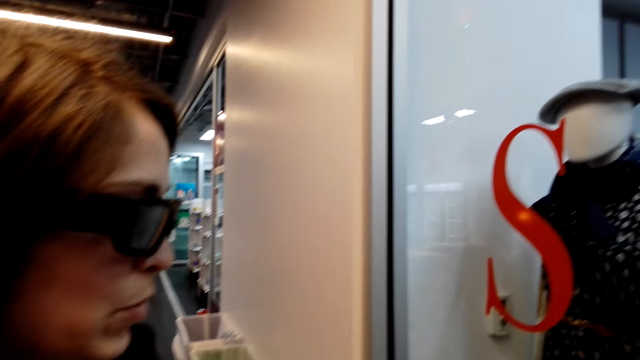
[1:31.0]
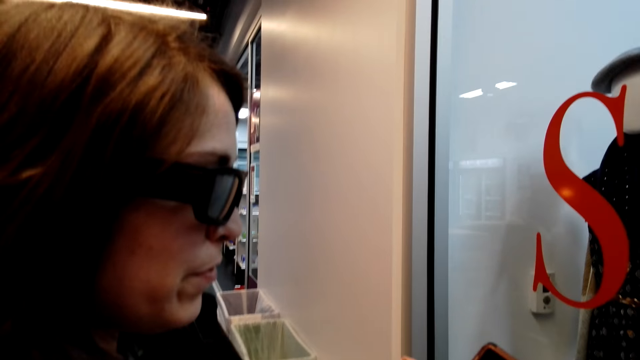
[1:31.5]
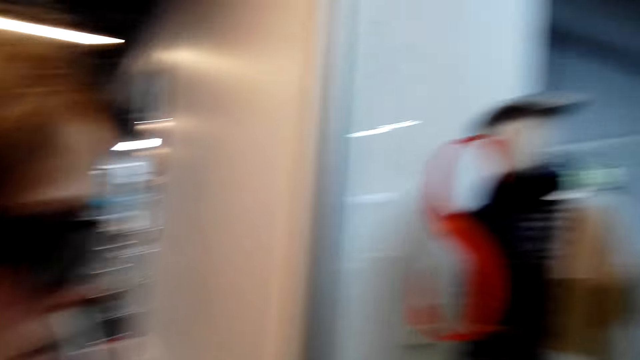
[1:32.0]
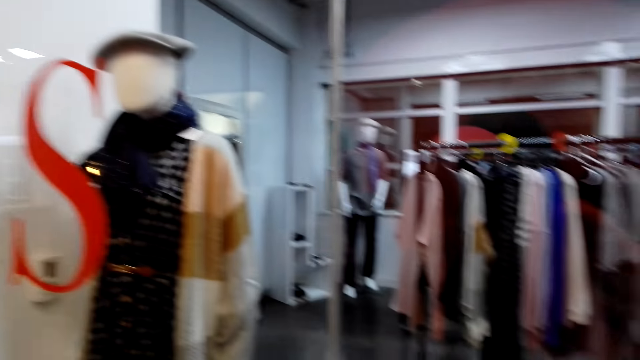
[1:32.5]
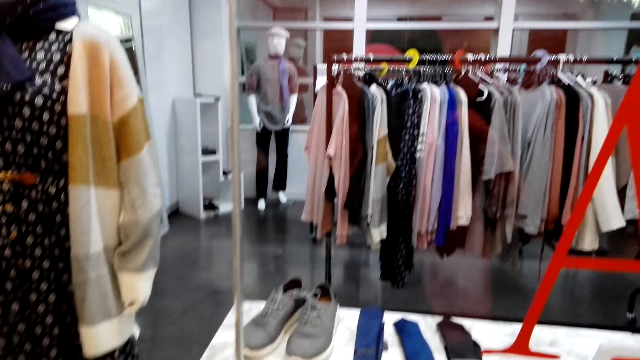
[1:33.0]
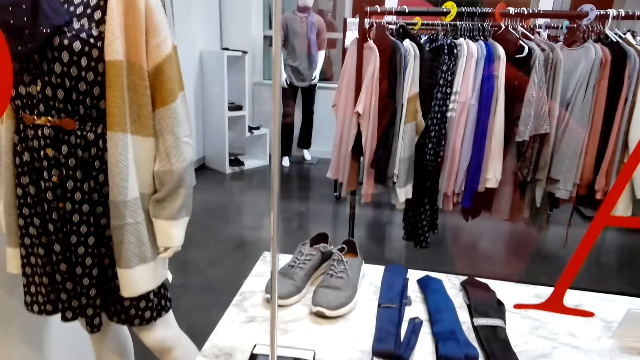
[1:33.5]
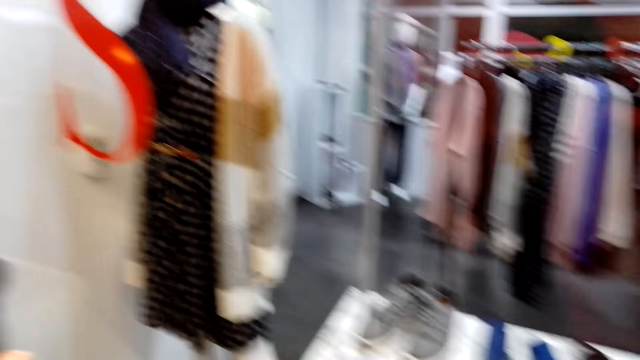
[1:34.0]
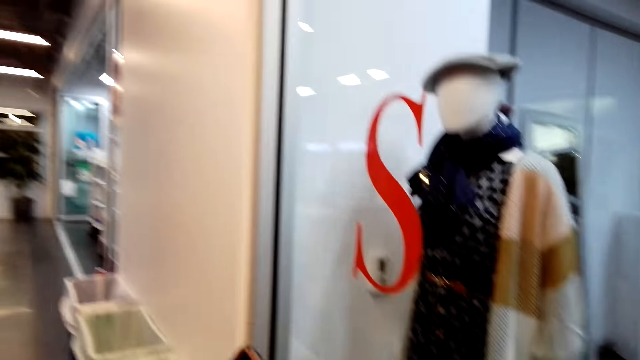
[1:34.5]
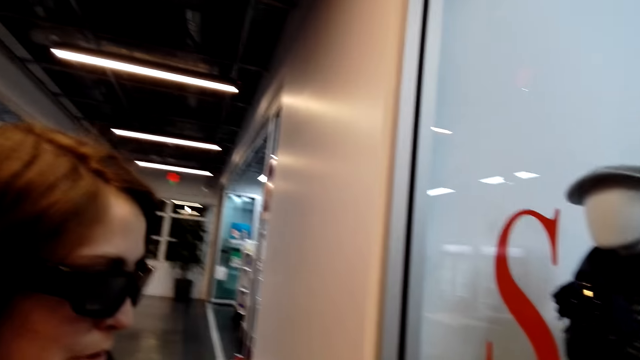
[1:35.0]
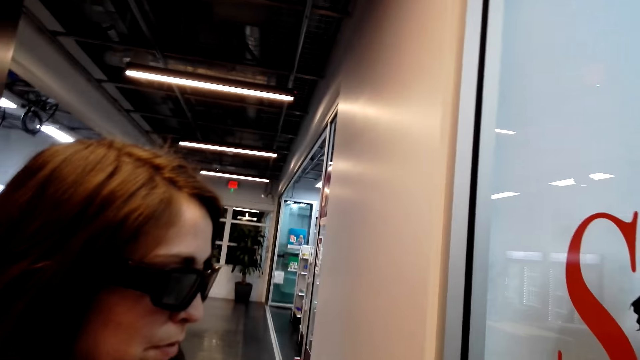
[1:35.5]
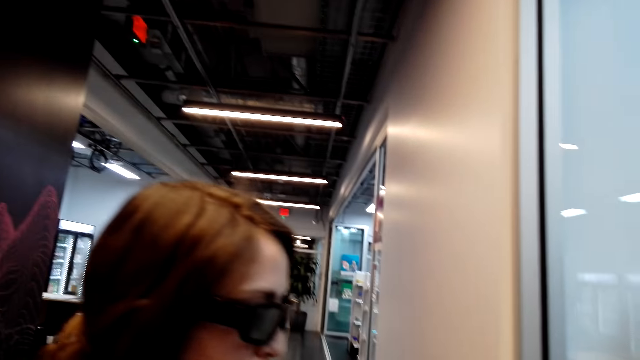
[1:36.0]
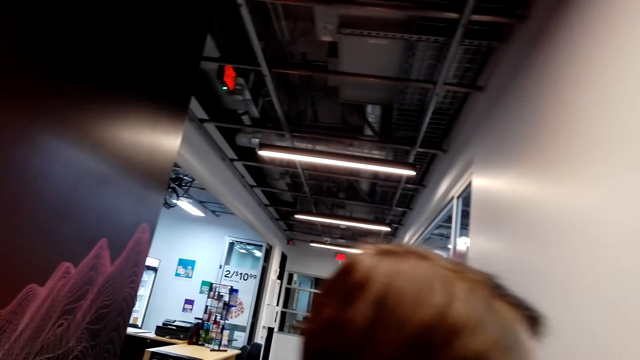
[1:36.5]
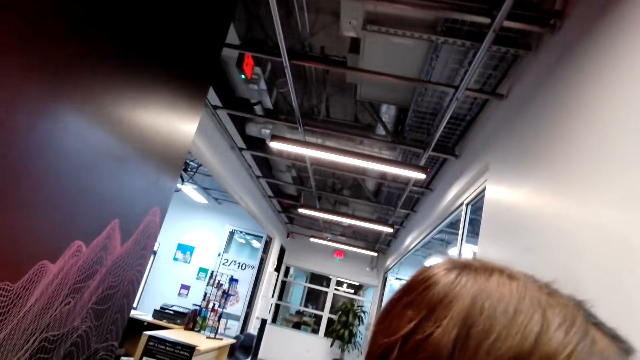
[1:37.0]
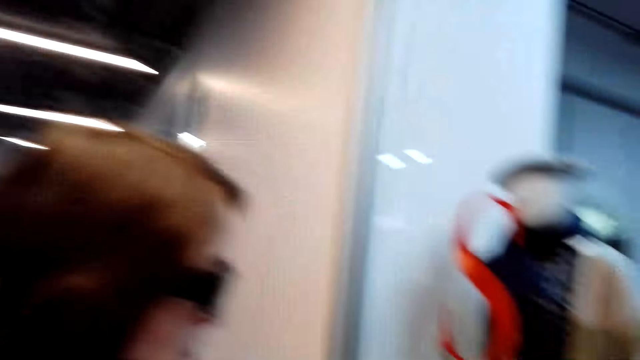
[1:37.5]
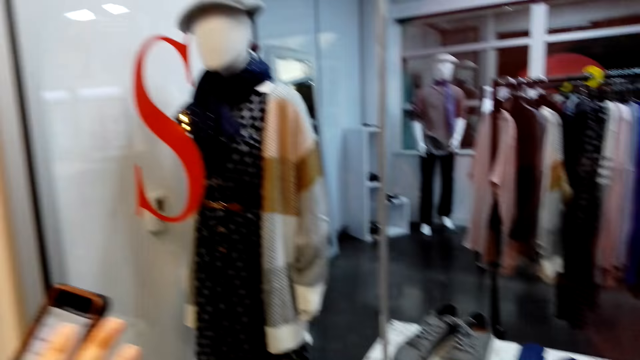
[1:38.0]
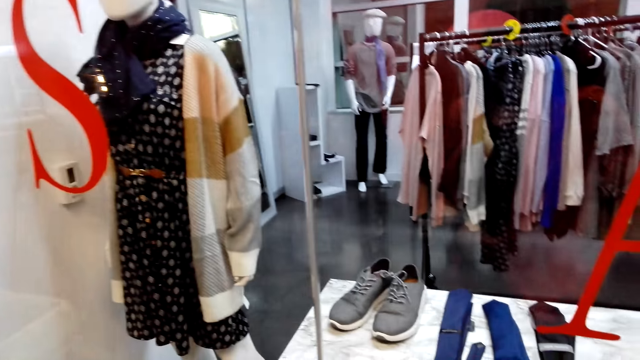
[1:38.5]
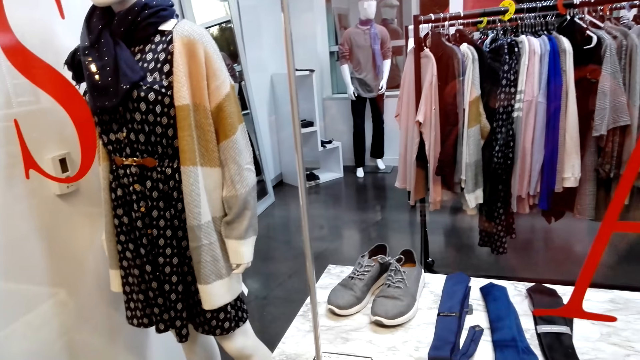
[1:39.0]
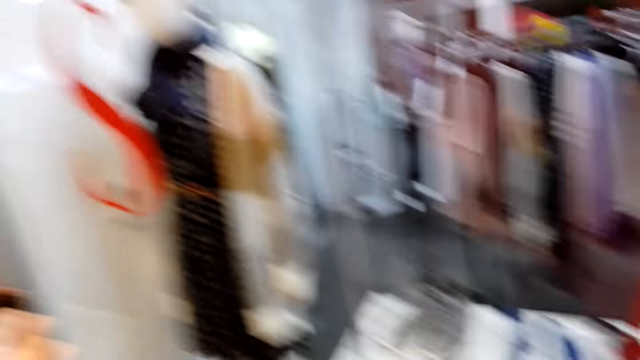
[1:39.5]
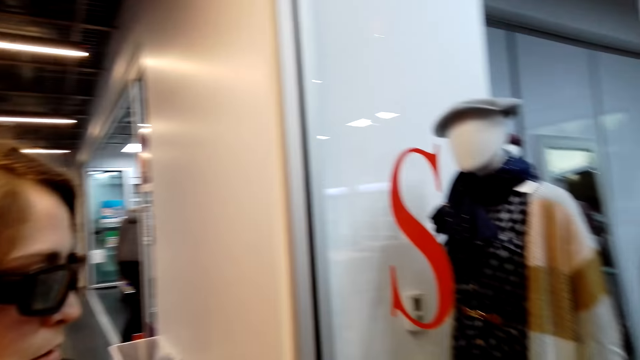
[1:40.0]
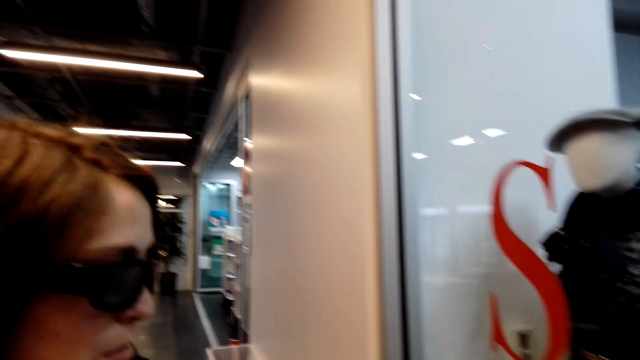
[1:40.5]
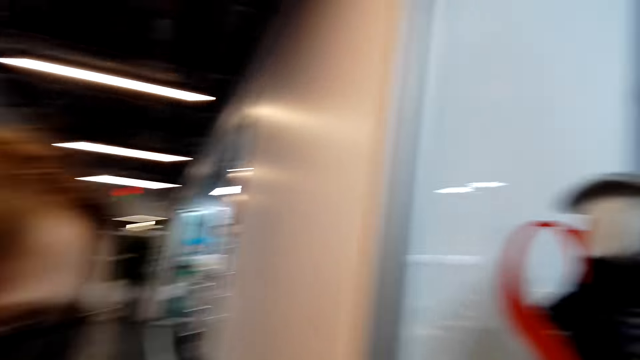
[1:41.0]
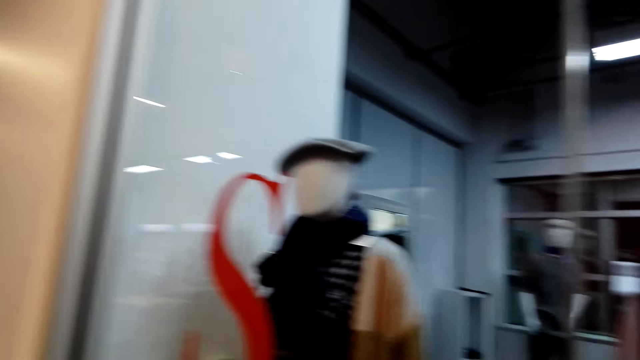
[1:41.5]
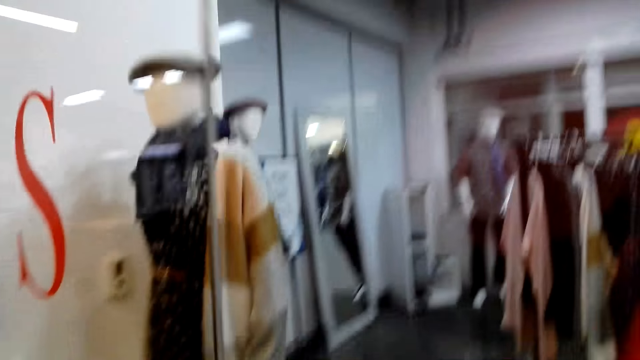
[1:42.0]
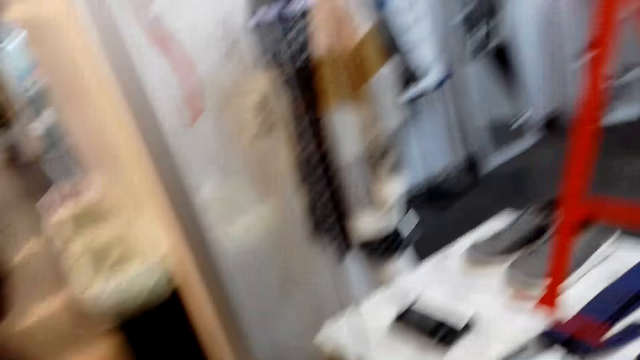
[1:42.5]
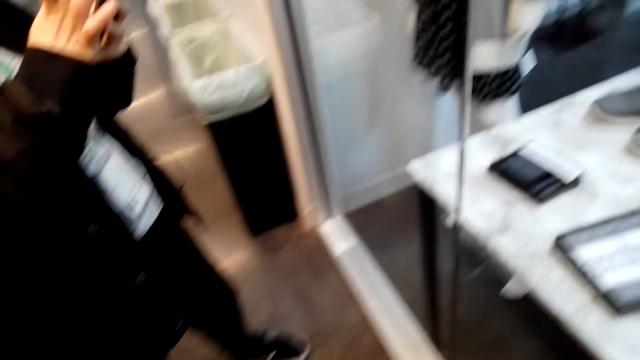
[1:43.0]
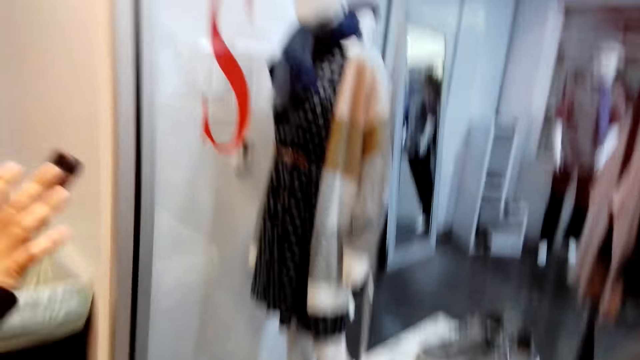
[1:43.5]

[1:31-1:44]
The camera wearer looks at the clothes store. A woman scrolls the phone. The camera wearer looks at the woman. They converse with the woman. They look at the clothes store. They look at the woman. They look at the clothes store.

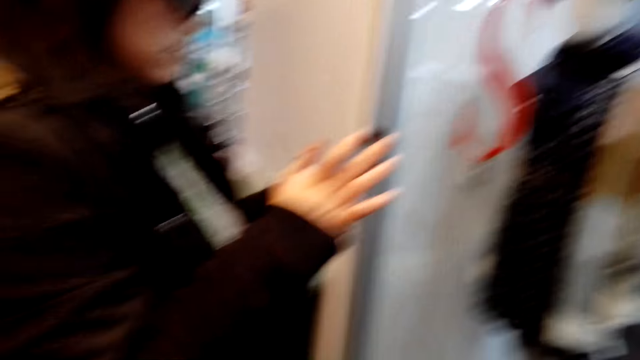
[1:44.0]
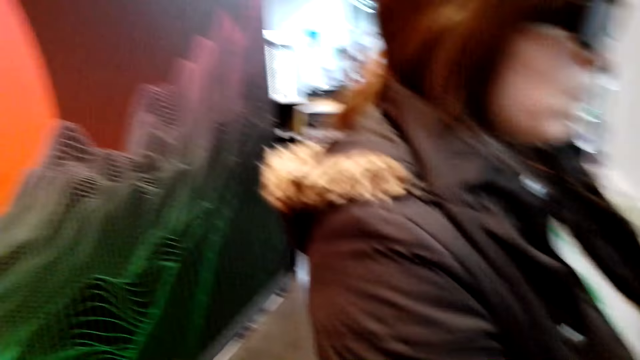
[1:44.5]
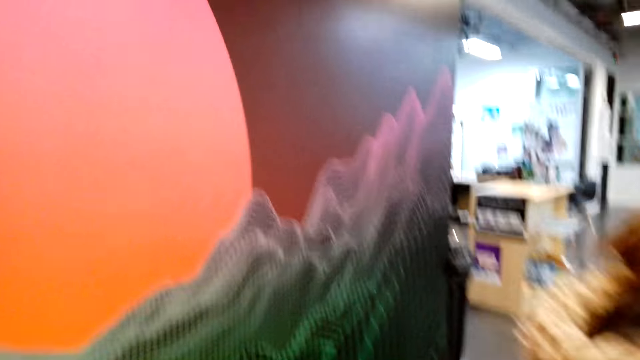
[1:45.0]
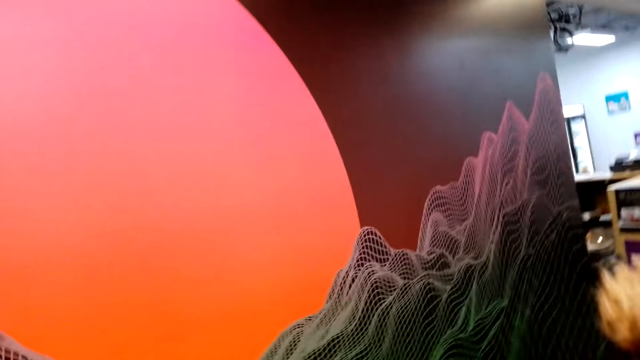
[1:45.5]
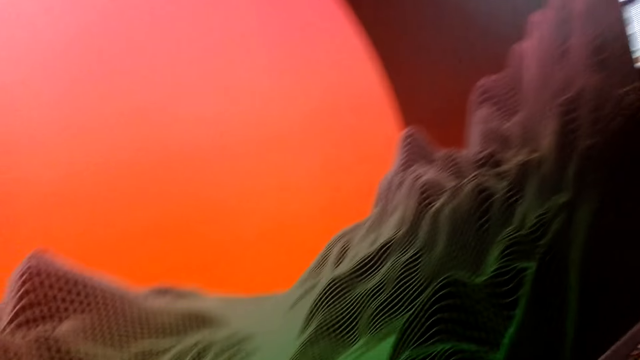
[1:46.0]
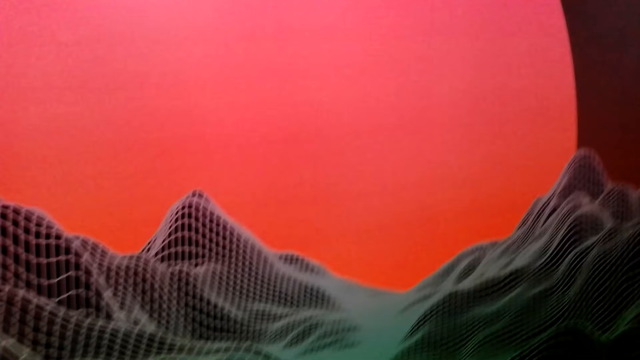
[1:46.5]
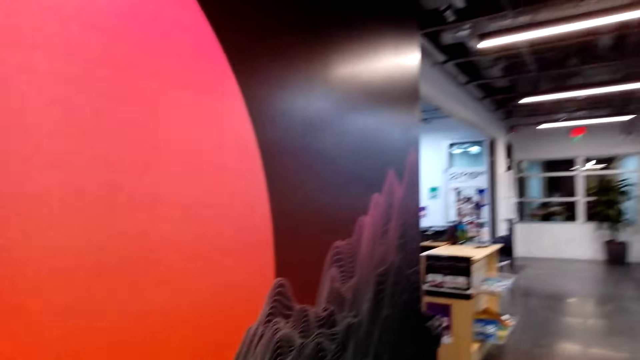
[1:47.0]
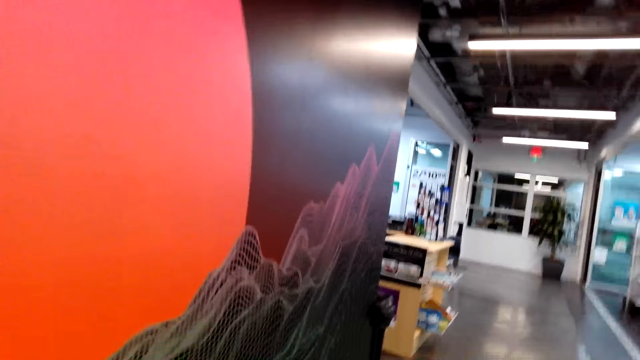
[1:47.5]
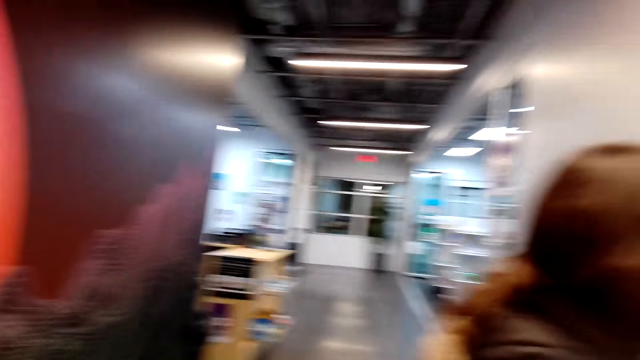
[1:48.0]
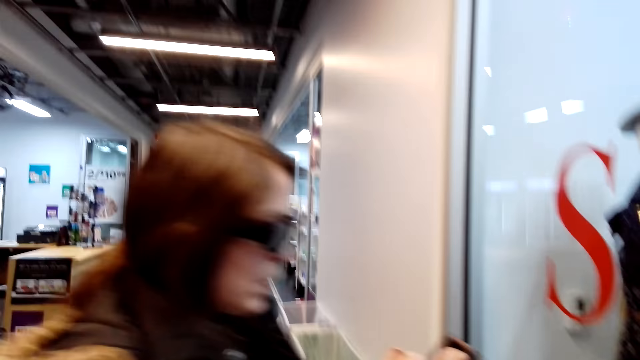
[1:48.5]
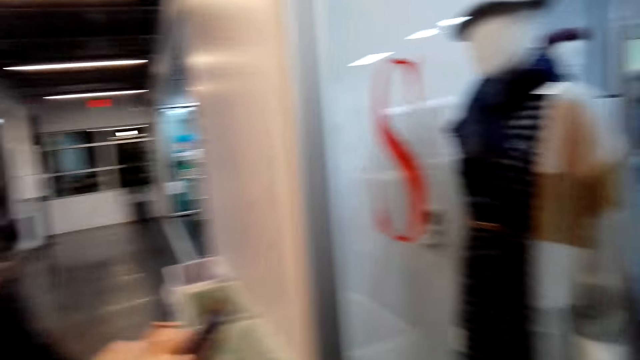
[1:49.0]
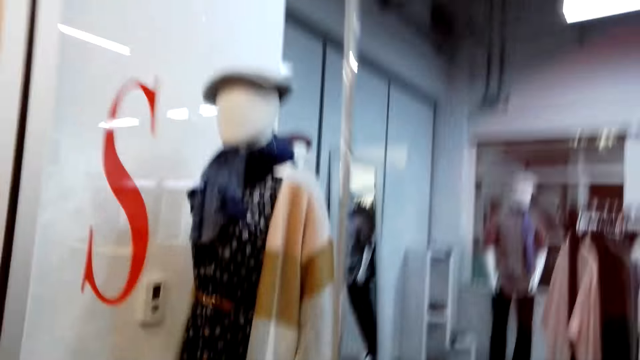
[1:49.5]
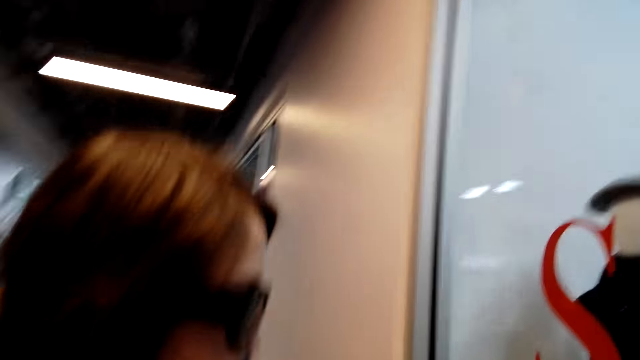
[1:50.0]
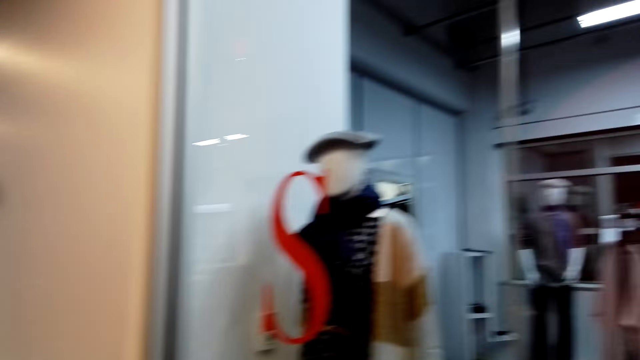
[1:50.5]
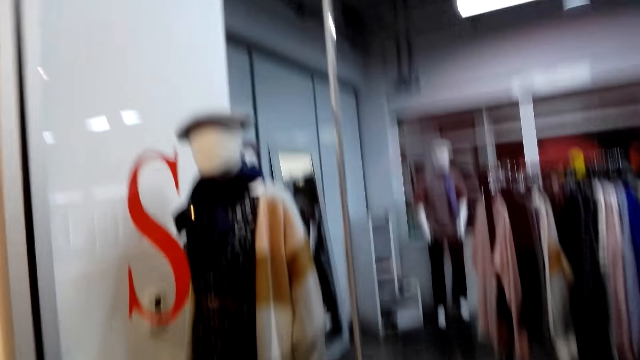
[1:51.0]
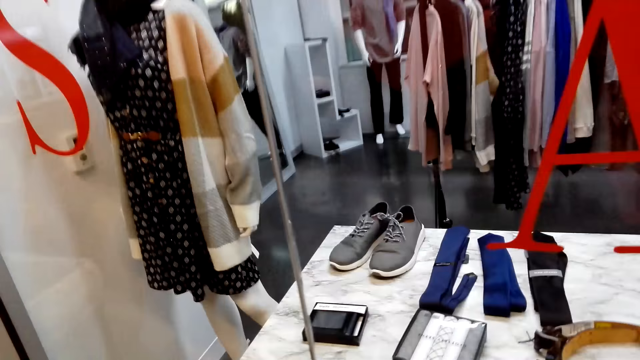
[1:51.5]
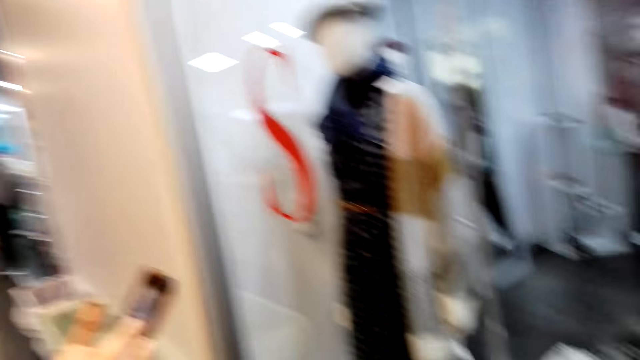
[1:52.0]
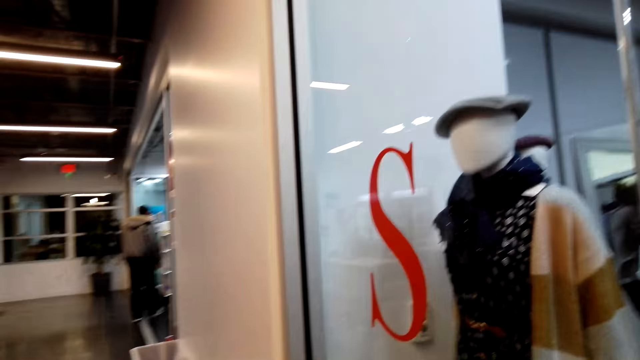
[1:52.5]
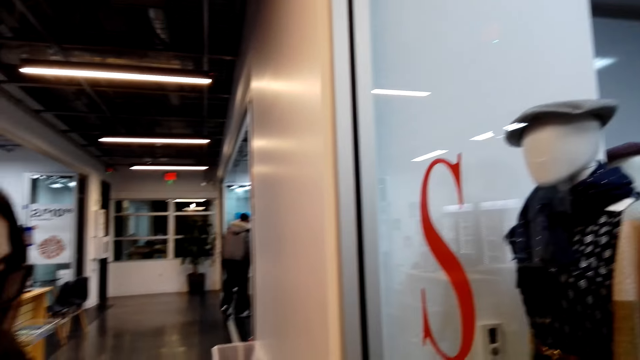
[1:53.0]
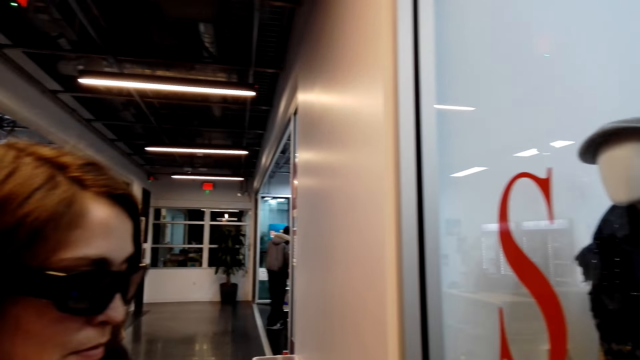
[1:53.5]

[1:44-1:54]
A woman scrolls through the phone. The camera wearer looks around. They converse with the woman. They look at the woman. They look at the clothes store.
